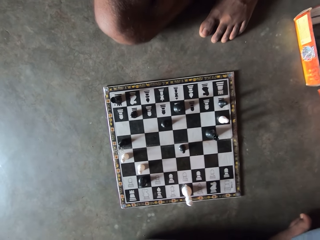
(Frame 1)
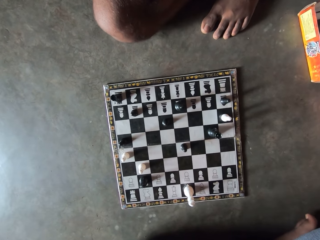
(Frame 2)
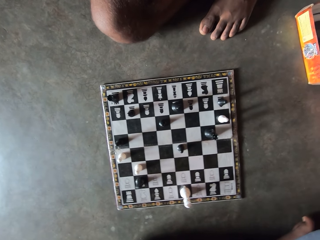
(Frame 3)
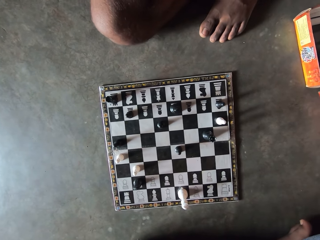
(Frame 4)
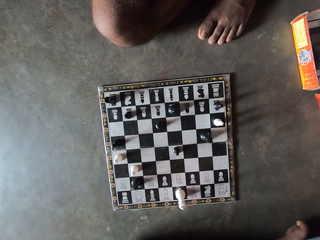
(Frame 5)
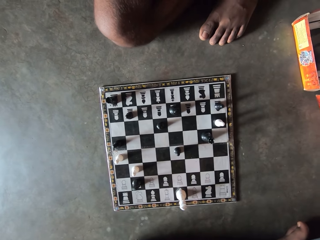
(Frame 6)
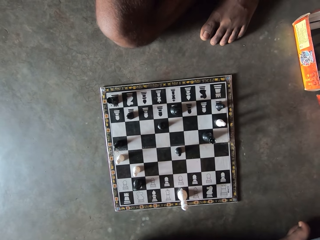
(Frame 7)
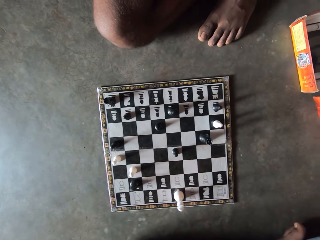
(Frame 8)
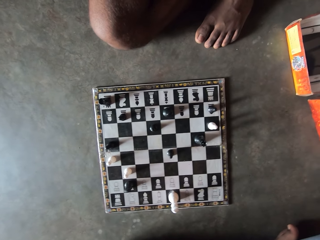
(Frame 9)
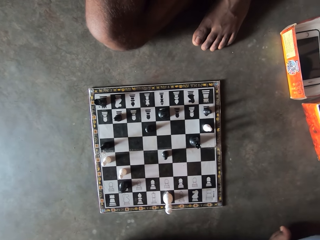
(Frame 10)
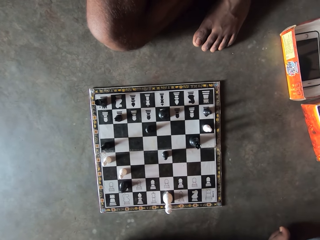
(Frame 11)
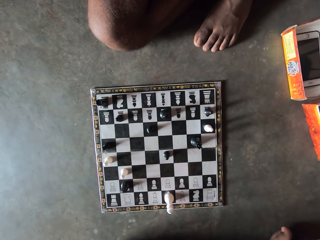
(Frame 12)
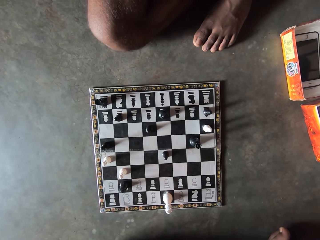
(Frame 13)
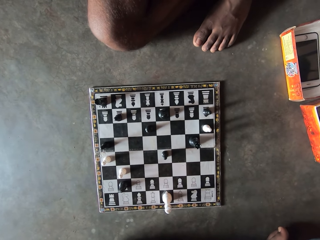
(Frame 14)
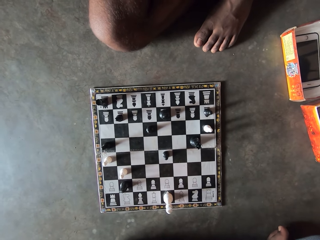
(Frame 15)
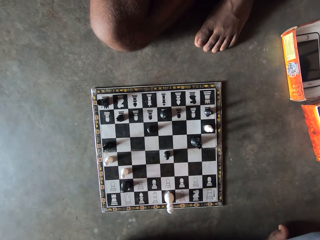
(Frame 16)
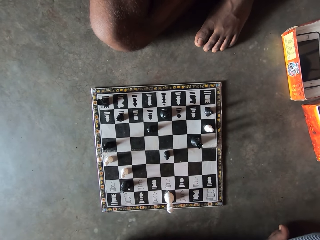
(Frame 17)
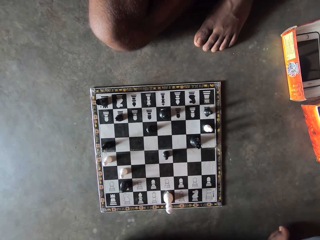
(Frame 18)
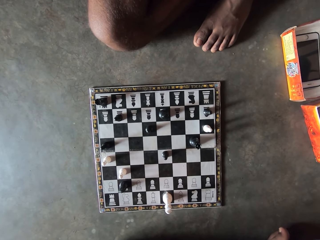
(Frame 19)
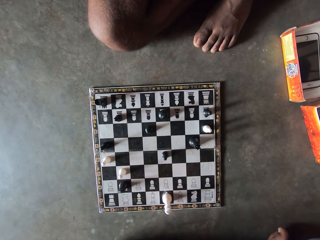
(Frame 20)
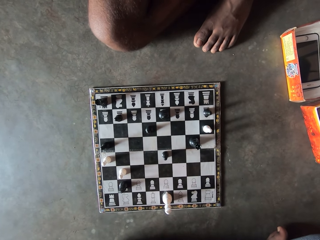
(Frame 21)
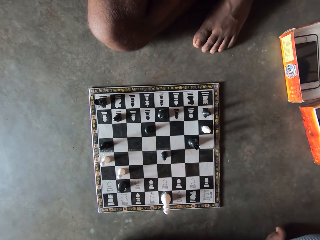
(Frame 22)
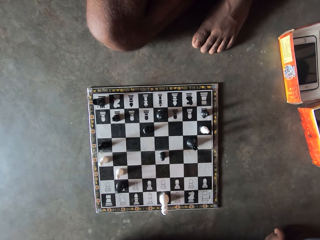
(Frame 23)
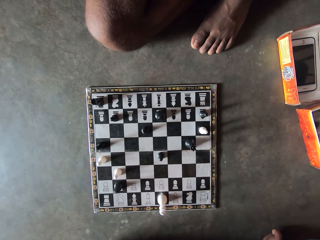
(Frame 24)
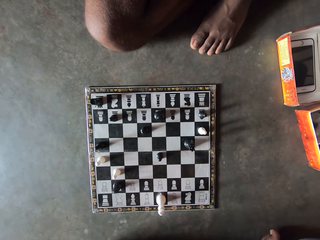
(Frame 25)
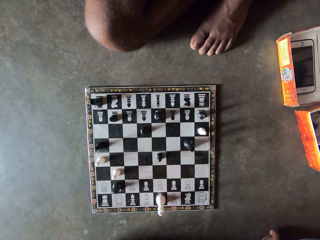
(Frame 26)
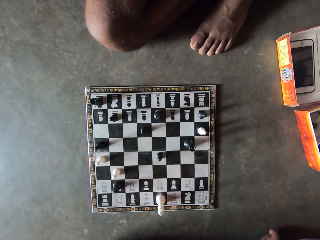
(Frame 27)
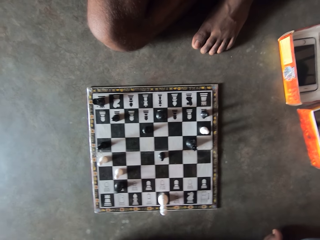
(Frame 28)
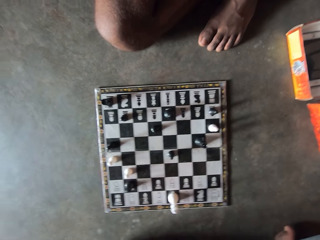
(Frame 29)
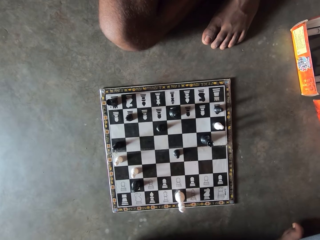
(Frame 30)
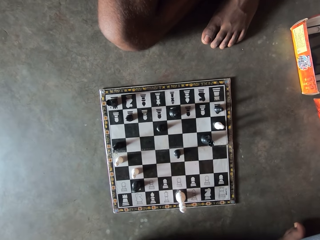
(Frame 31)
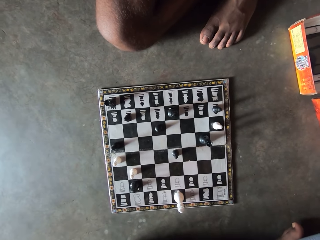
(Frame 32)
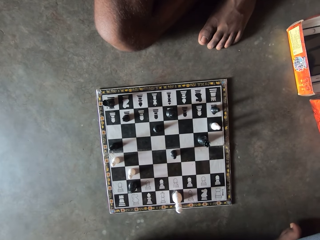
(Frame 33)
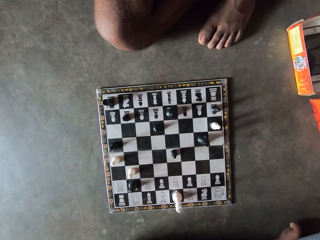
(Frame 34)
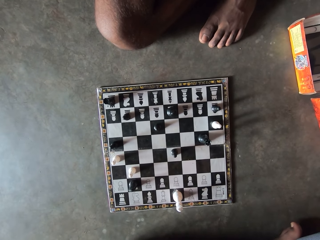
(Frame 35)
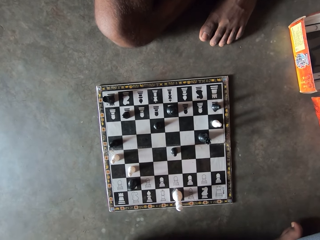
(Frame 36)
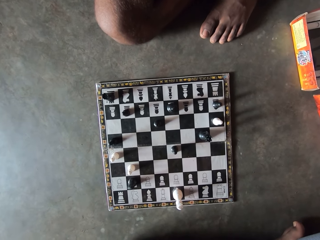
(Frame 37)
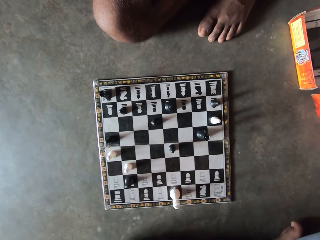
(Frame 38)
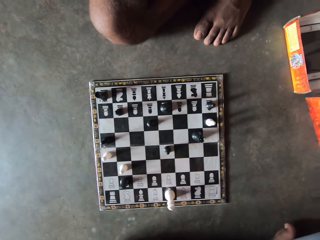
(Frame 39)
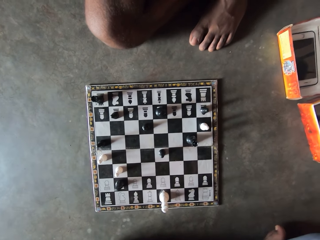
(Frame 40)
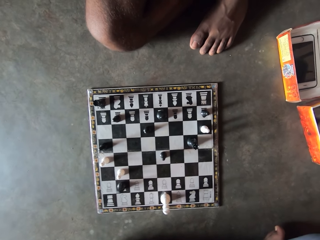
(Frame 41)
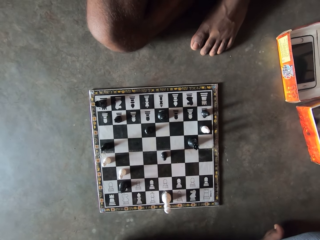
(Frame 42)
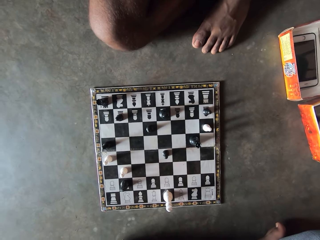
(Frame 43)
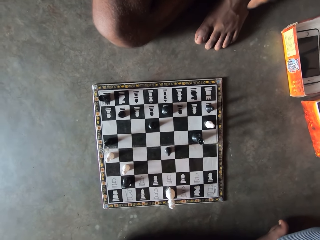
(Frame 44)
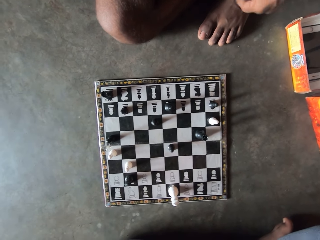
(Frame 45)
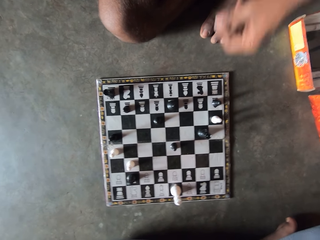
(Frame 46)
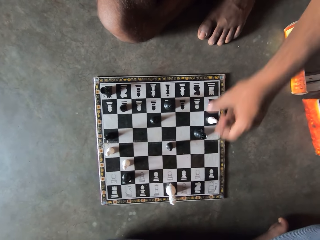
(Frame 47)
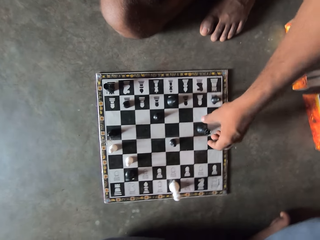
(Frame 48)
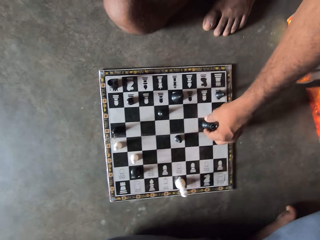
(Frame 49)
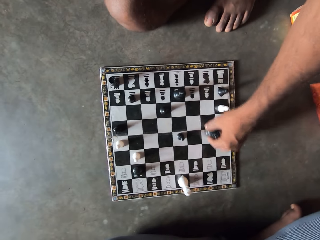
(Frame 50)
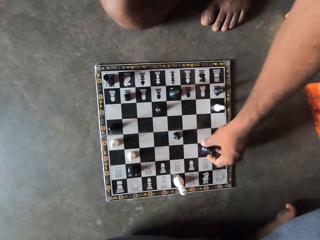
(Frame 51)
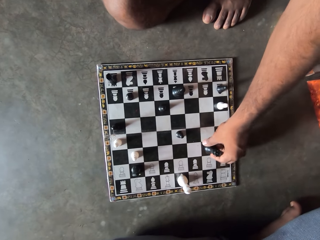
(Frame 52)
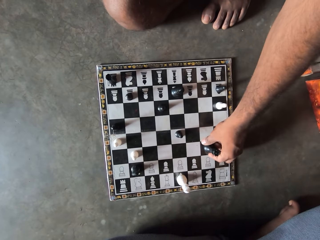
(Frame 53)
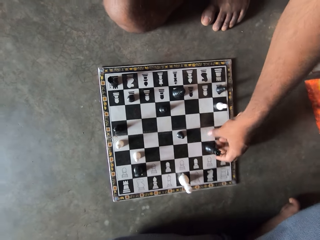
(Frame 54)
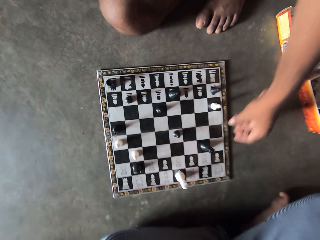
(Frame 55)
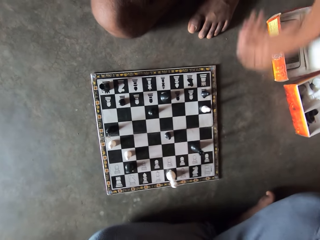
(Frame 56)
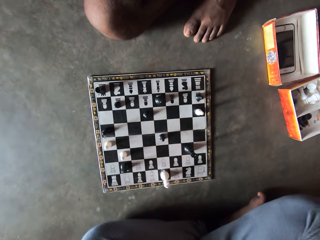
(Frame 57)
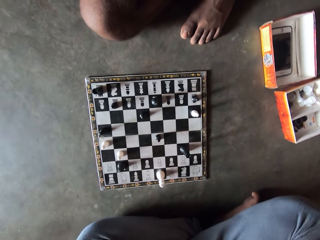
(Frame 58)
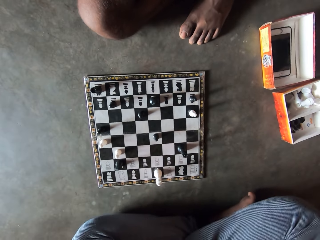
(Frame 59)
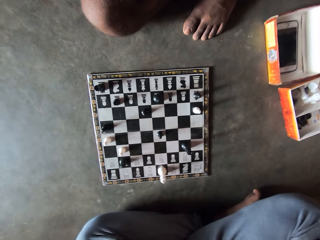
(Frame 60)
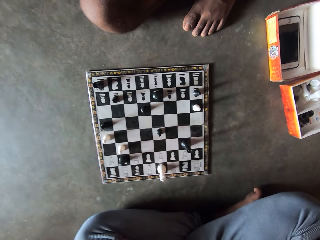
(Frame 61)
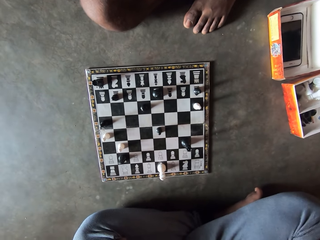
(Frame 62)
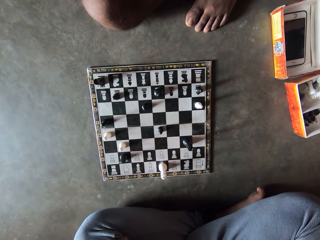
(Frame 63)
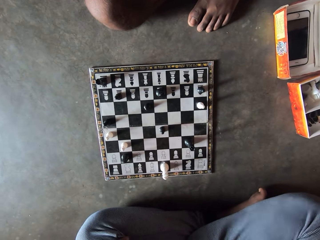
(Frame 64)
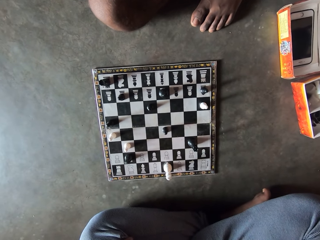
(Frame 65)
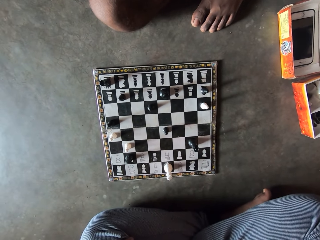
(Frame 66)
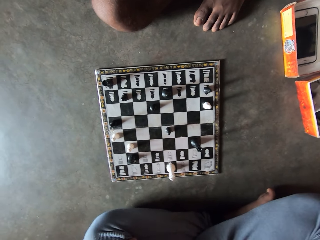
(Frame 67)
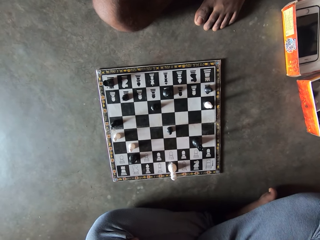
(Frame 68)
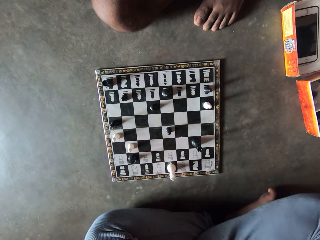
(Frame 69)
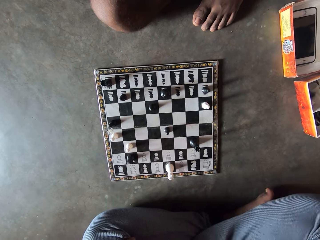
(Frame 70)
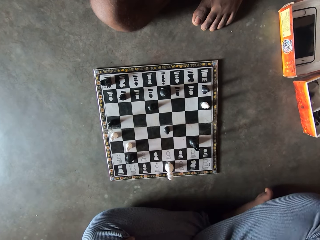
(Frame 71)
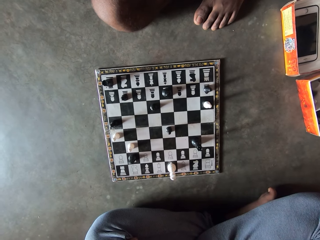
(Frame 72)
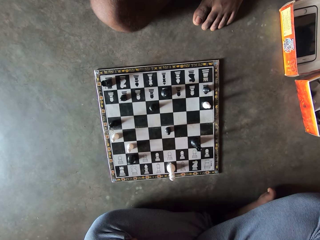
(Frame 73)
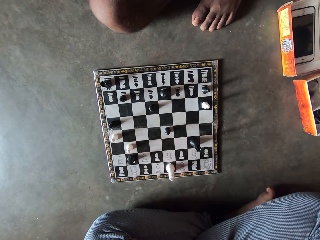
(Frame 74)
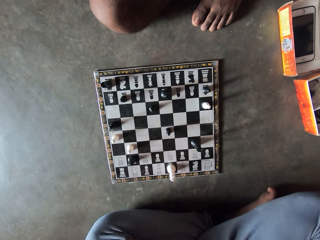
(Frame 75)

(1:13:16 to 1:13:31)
The camera wearer stares on the checkerboard. A man moves the king forward on the chessboard. The man stares on the checkerboard.

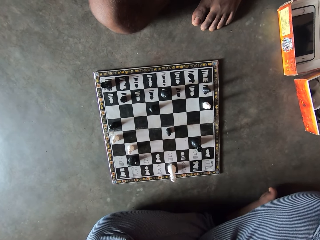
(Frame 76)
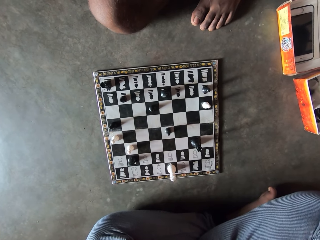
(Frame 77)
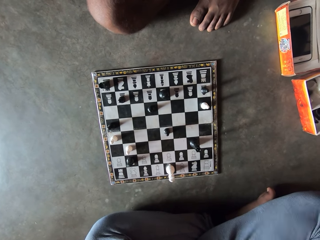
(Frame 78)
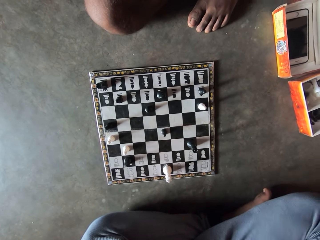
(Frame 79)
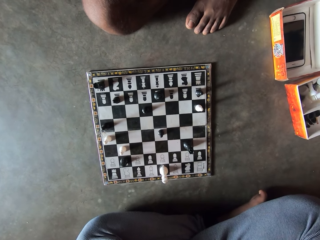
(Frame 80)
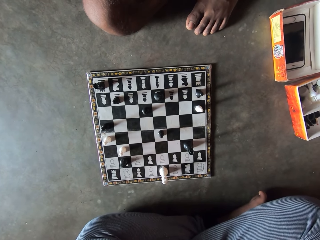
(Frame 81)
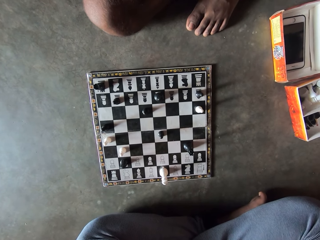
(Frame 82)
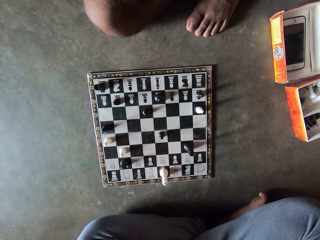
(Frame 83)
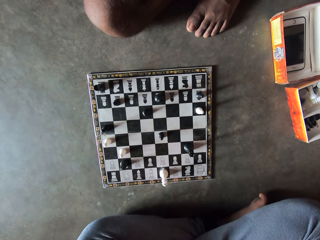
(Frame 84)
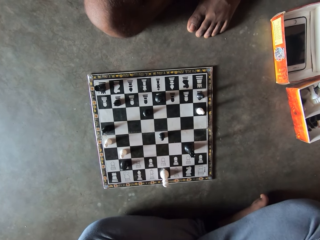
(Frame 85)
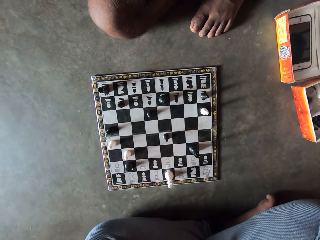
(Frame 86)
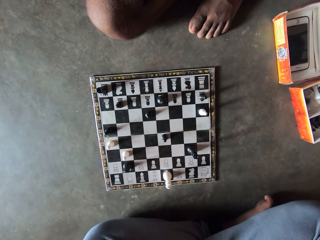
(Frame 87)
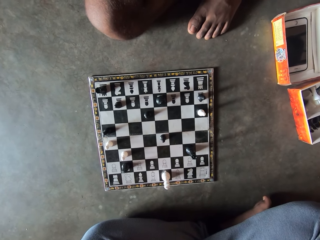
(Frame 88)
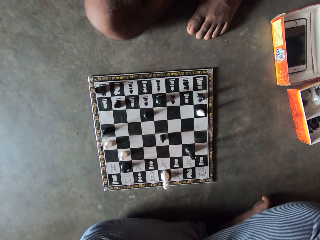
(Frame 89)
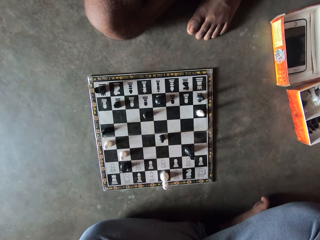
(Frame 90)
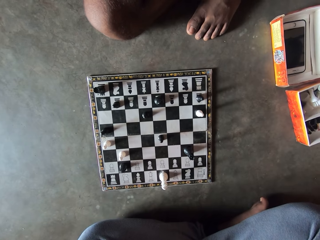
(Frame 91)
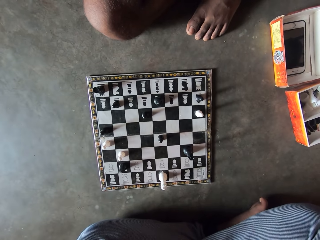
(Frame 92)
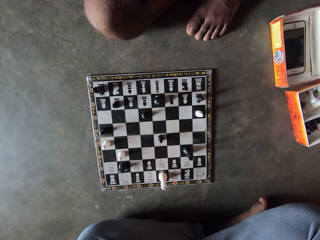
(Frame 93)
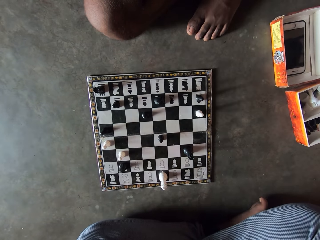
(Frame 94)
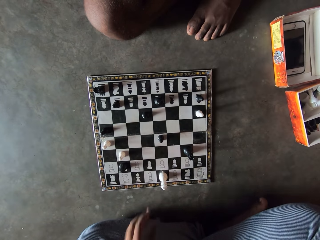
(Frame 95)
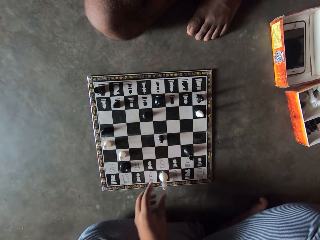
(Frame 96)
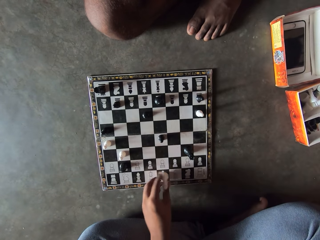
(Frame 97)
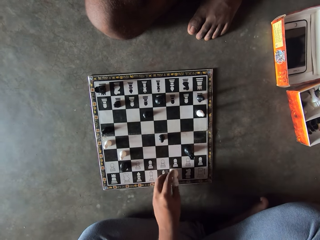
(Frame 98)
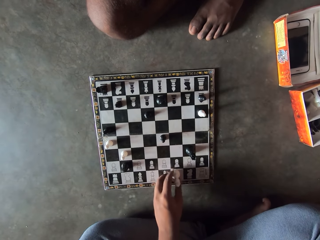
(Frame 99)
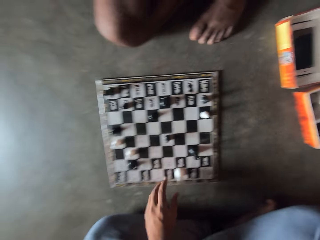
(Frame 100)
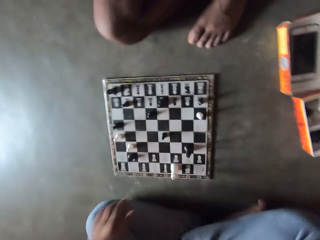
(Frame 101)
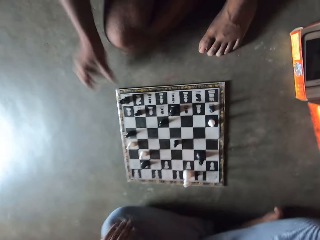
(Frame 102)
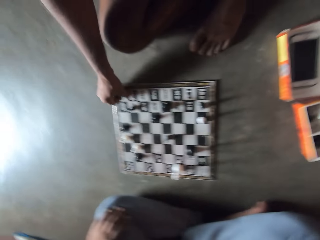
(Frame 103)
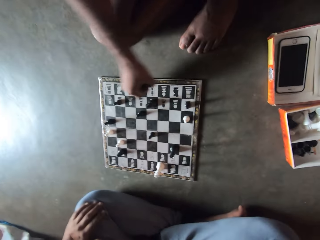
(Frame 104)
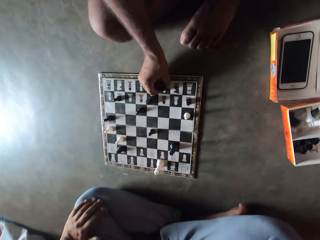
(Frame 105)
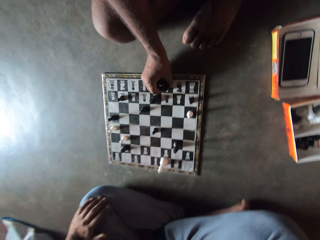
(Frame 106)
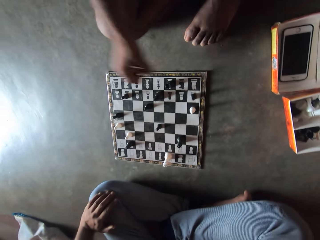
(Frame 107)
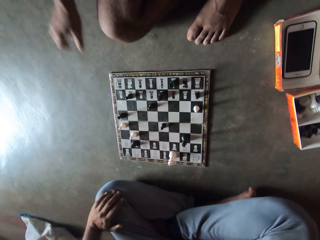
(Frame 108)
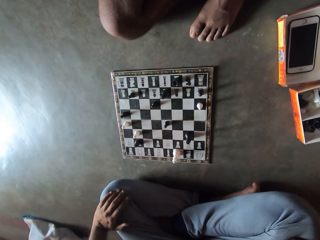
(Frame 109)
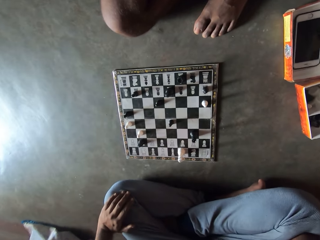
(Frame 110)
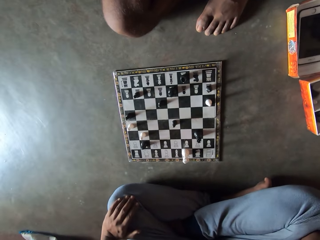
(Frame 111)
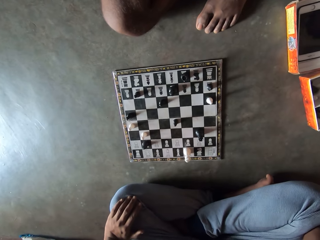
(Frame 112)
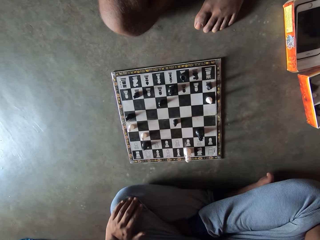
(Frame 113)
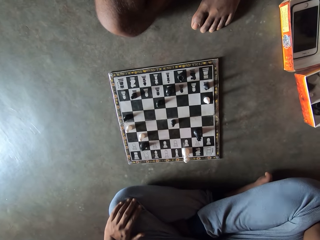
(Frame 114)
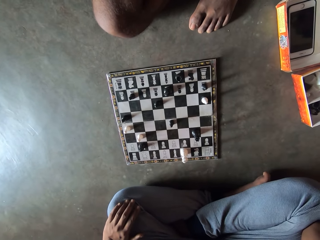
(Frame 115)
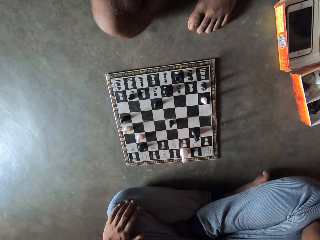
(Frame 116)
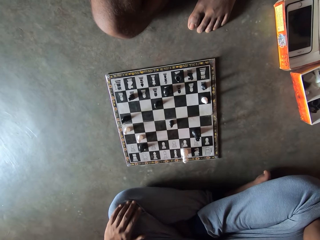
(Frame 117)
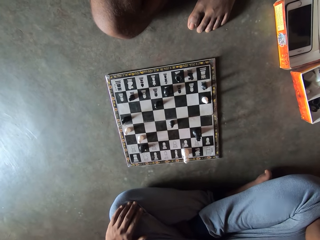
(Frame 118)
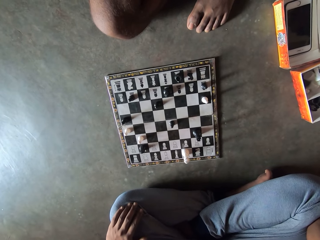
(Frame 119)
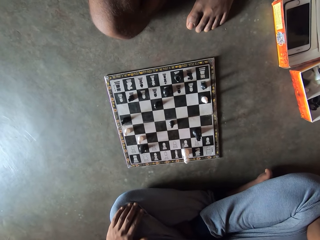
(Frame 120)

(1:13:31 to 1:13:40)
The camera wearer moves the bishop towards the right. A man moves forward on the chessboard.
